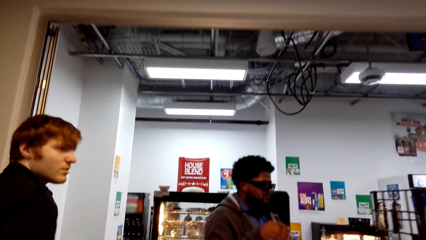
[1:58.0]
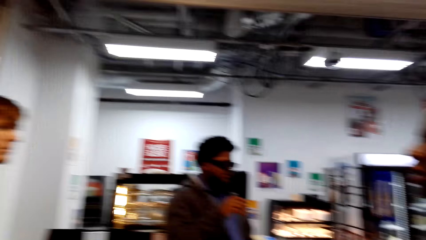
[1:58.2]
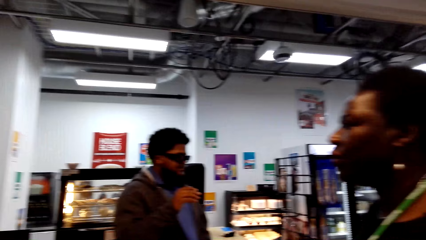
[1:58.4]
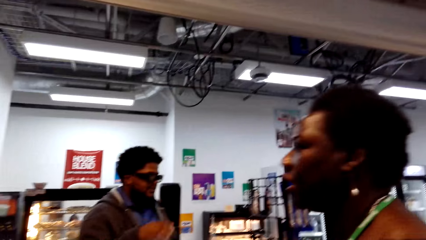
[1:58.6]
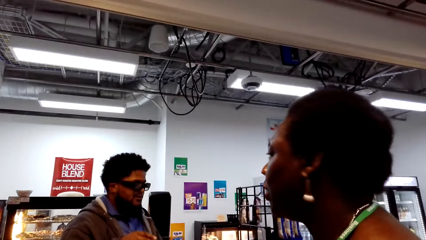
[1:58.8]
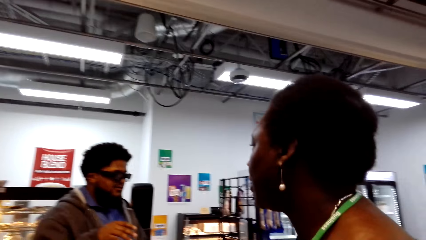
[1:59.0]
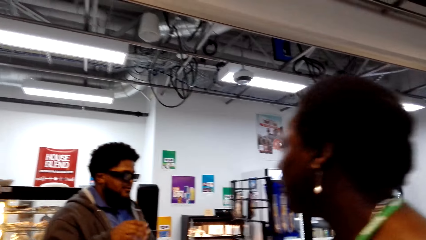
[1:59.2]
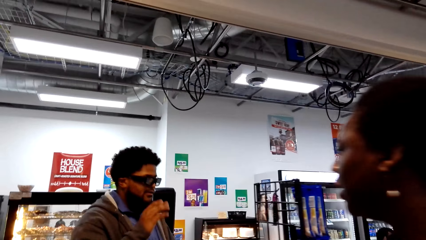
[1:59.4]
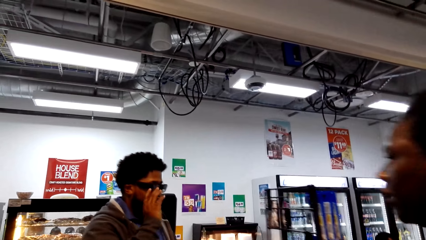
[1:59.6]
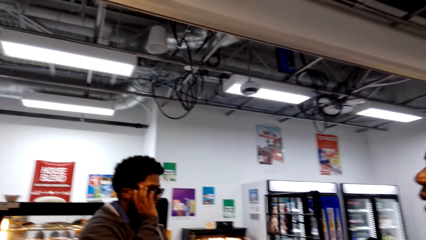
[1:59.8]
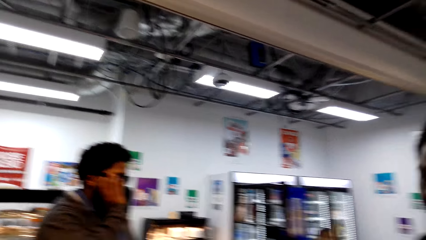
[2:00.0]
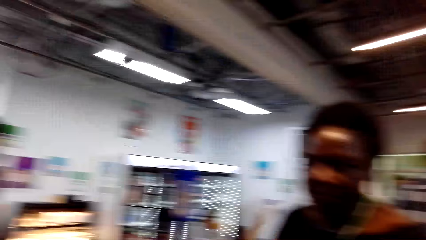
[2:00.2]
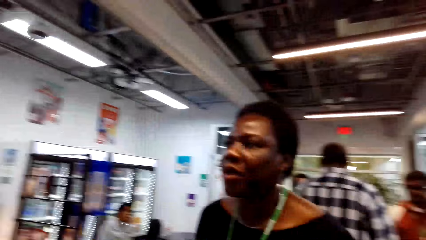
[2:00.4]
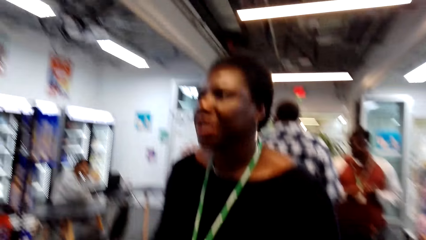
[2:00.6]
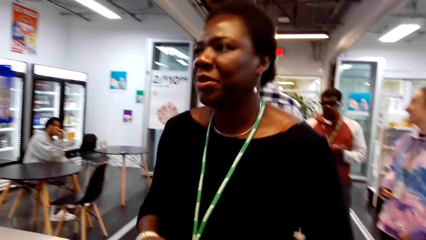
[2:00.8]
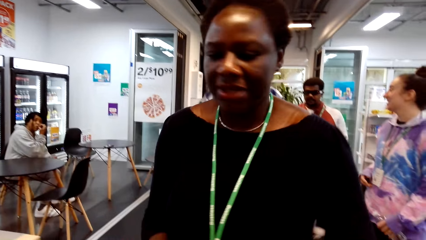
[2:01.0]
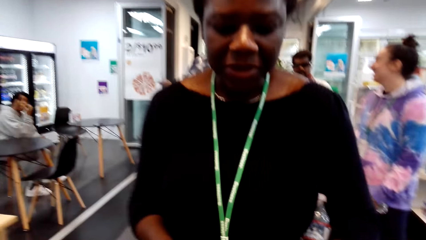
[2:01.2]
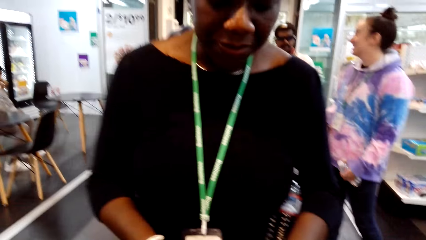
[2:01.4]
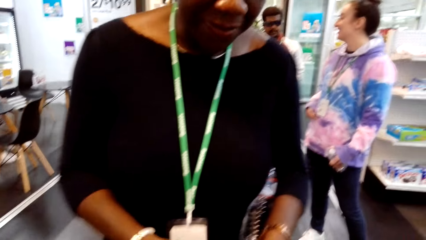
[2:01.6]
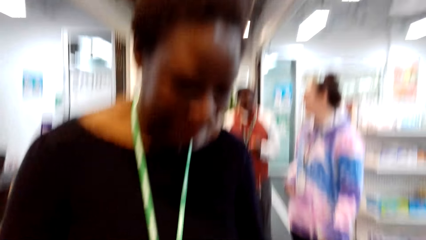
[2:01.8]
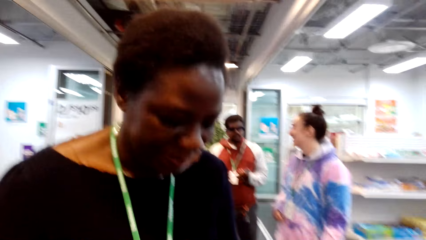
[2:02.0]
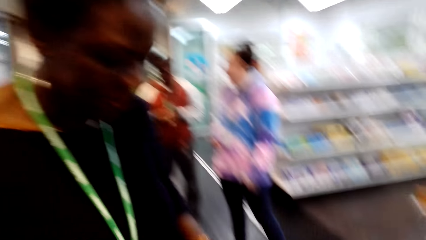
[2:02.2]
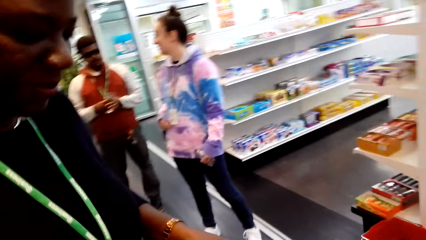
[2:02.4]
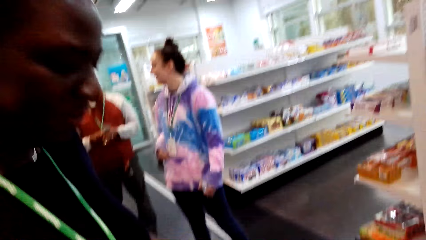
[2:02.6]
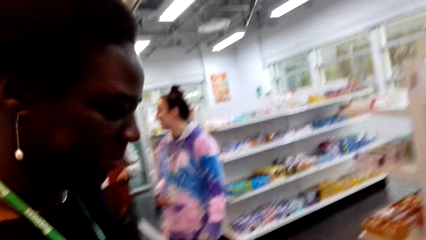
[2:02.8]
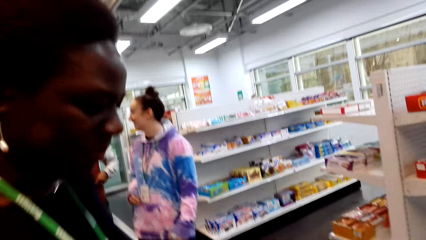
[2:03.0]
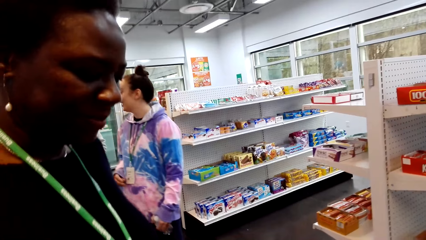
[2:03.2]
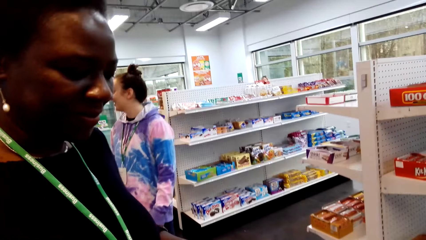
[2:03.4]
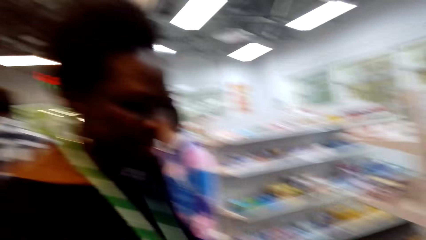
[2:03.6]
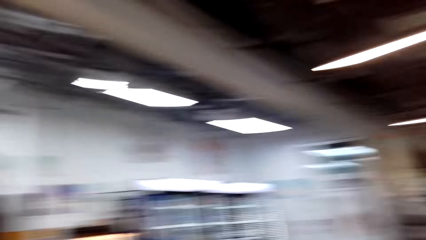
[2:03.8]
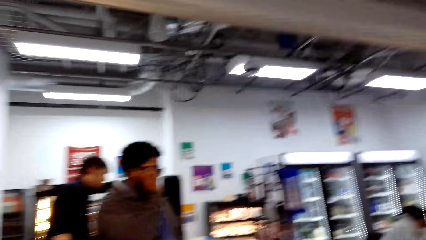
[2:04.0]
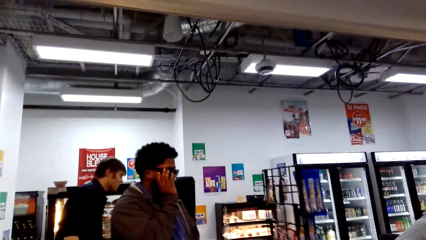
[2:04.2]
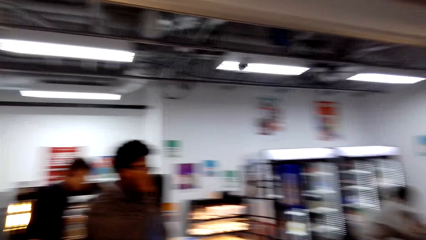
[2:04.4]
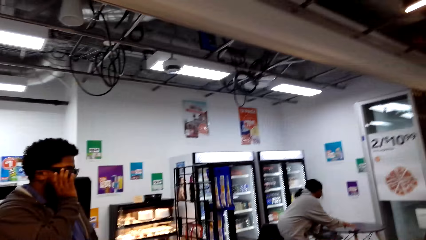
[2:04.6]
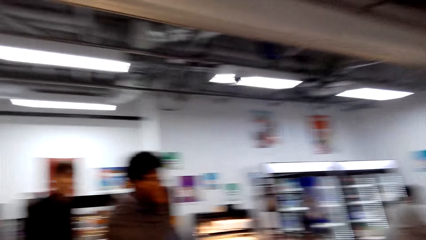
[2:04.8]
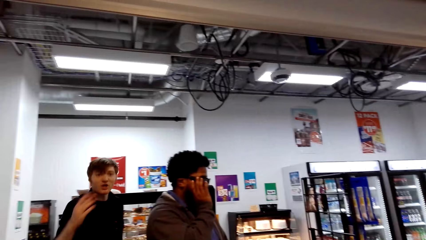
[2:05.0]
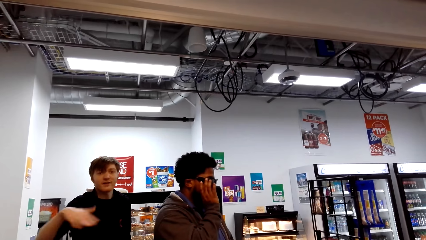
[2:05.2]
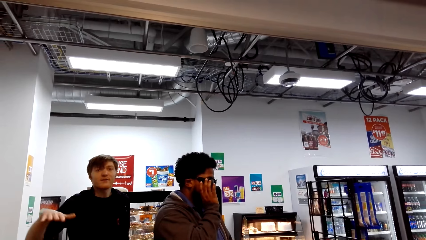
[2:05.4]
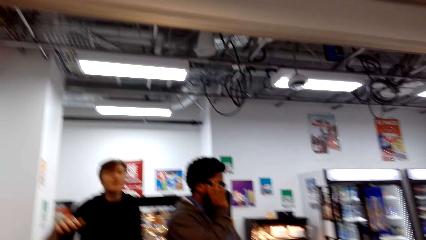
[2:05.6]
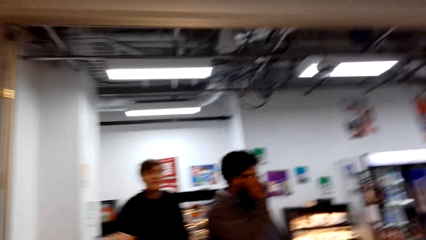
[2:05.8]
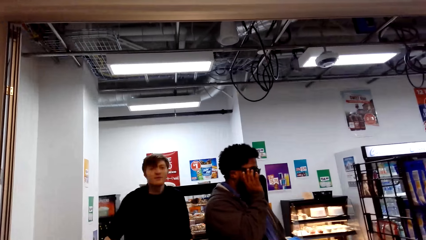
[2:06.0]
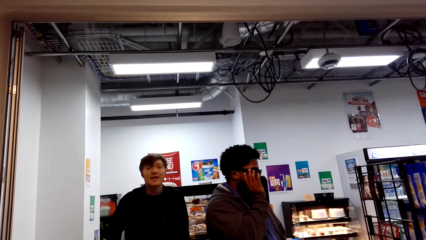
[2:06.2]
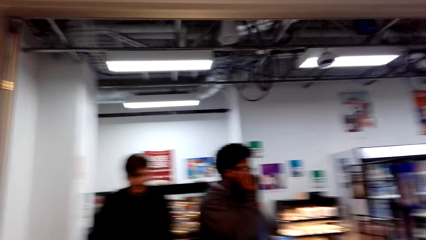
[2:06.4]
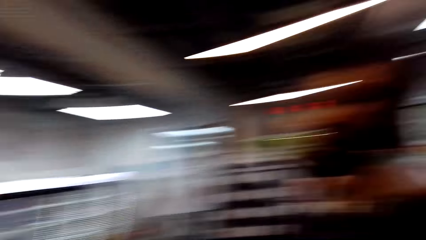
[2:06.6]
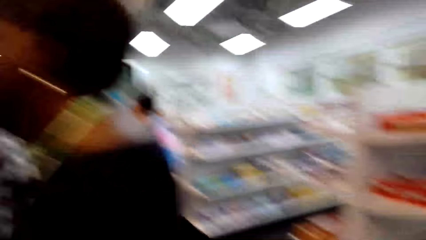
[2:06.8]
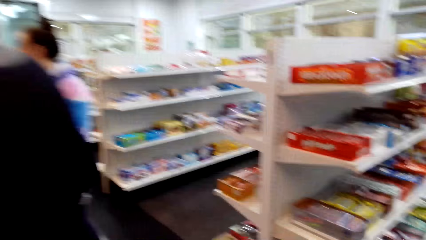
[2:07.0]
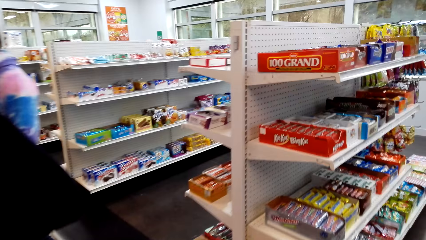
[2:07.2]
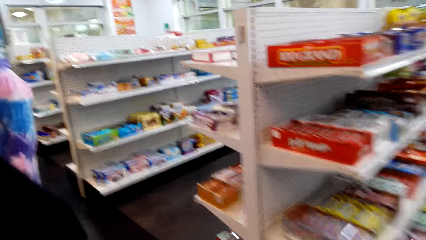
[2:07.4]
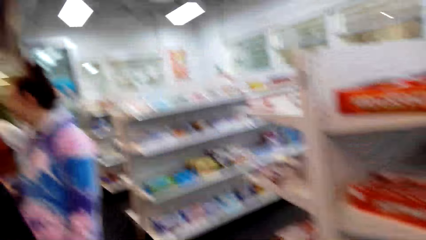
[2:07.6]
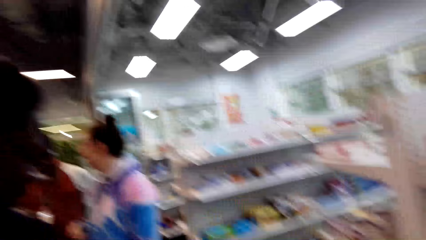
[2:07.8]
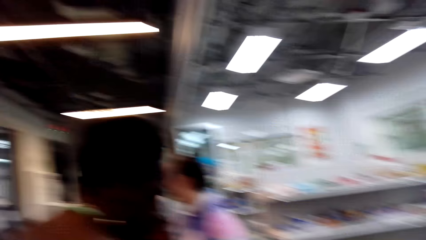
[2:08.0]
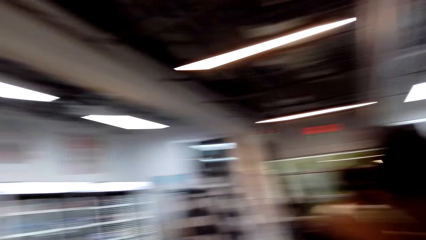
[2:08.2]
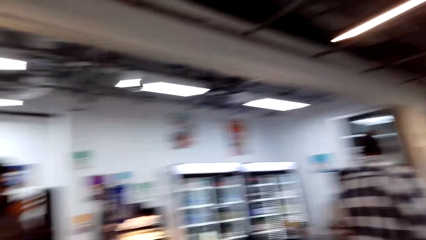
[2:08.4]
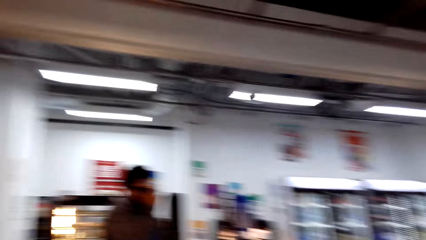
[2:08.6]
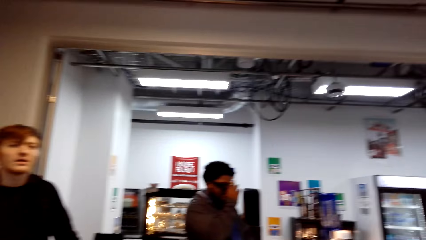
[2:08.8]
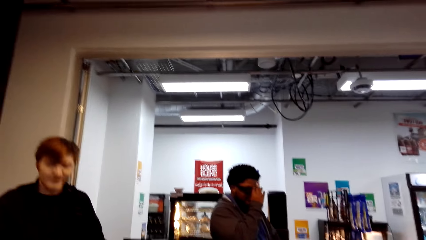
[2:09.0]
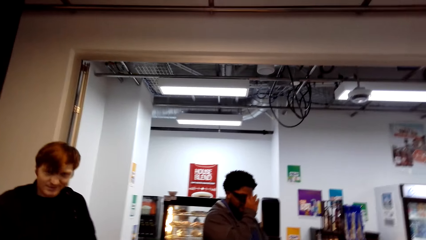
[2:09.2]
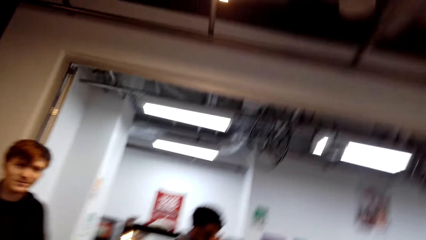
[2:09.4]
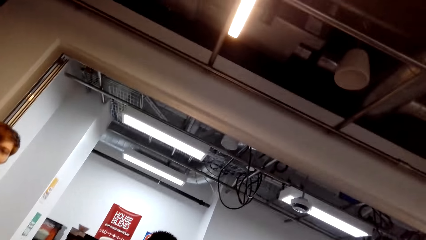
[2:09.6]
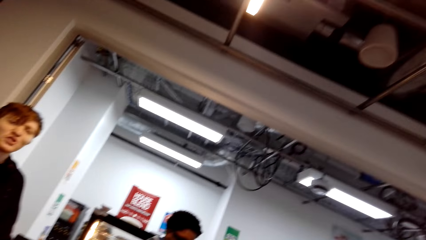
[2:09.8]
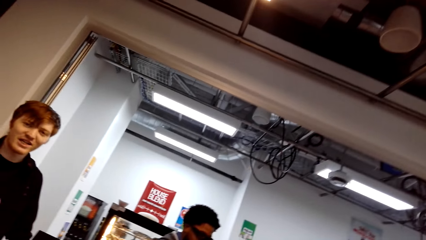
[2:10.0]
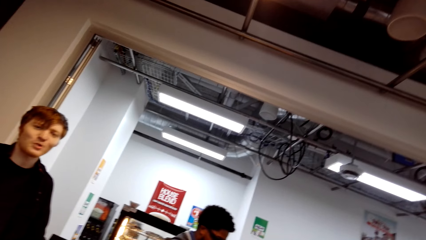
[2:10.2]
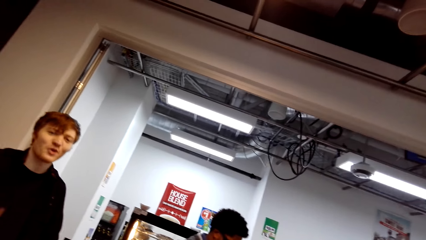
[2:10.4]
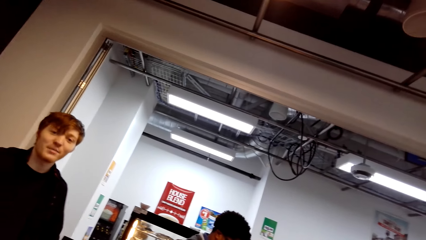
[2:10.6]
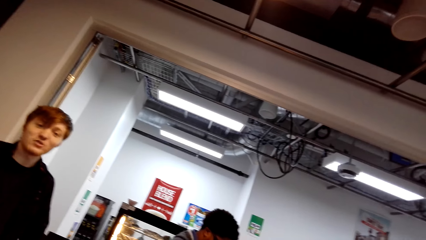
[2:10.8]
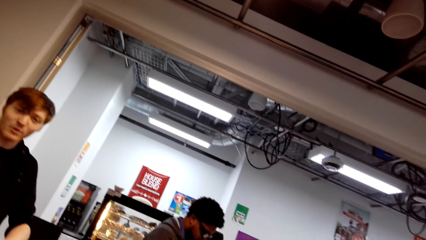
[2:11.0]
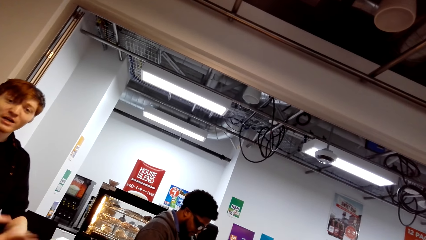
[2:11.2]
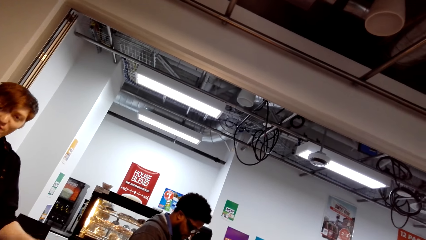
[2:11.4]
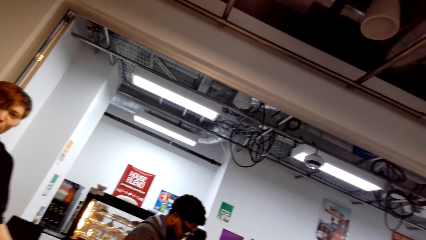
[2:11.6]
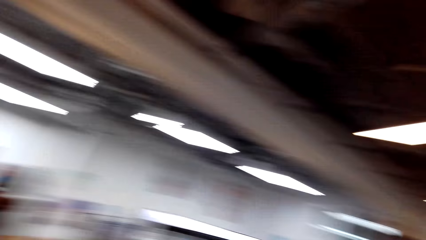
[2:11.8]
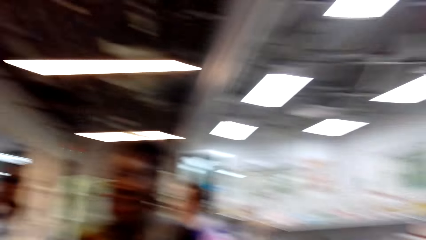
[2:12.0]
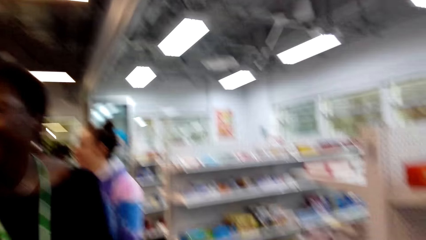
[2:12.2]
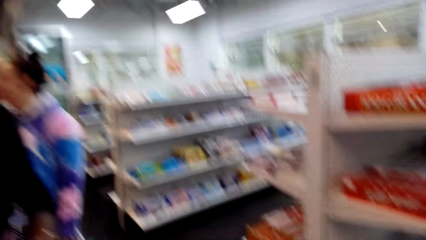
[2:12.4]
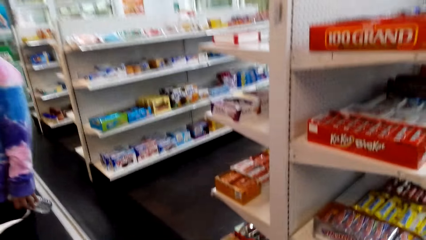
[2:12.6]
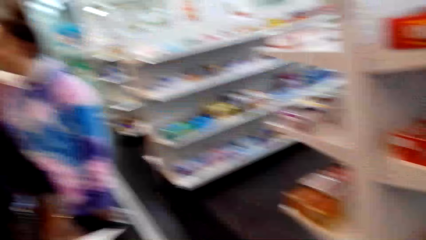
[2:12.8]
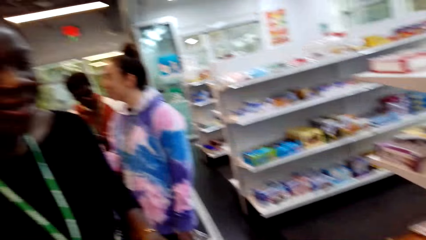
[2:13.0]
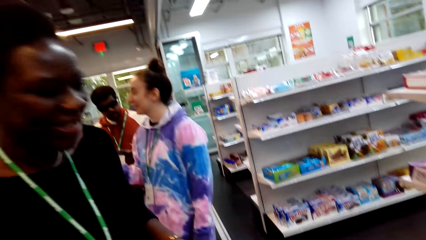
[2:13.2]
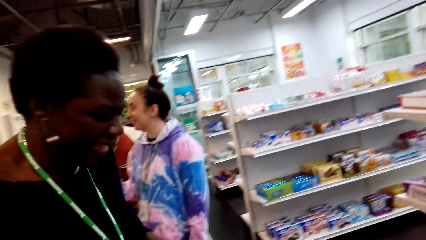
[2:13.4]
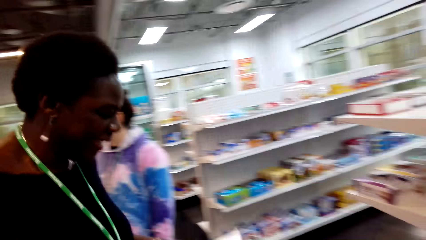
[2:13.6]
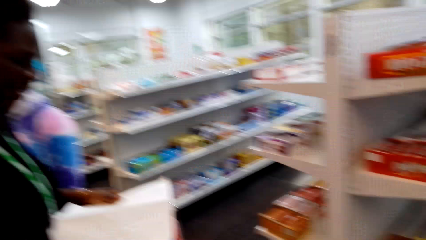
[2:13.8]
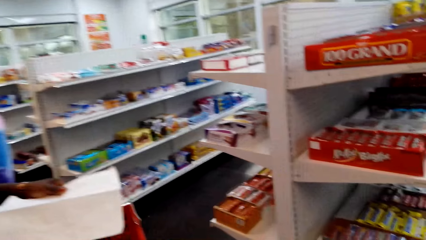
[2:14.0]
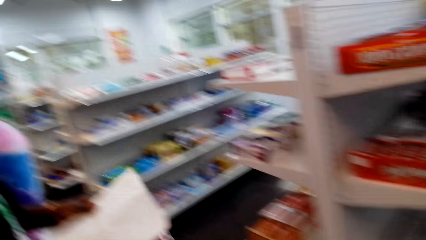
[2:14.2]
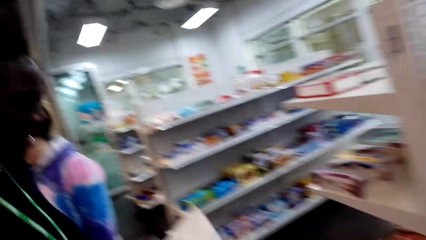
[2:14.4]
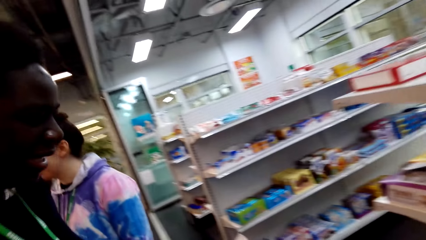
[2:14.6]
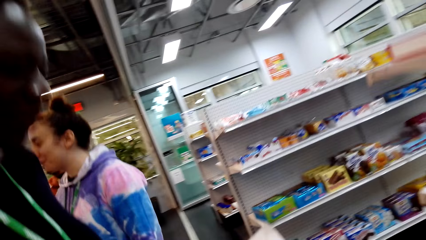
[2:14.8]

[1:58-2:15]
A man gestures with his hand. The man talks to the camera wearer. The camera wearer talks with the man. They look around the supermarket. The man nods his head. The camera wearer talks with the man.
